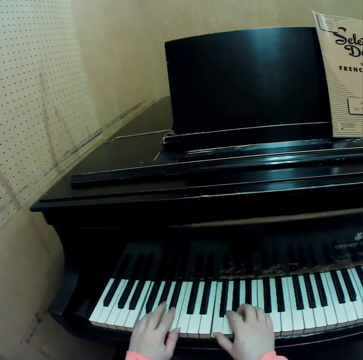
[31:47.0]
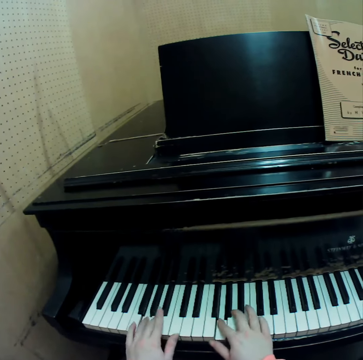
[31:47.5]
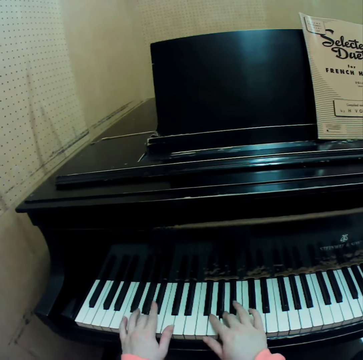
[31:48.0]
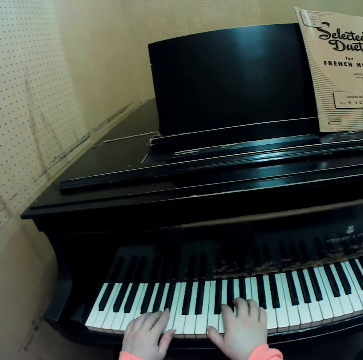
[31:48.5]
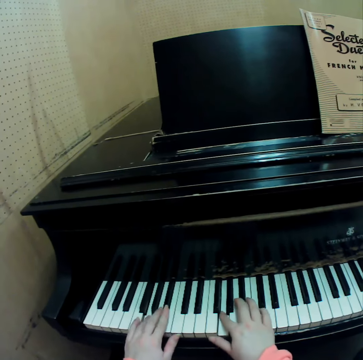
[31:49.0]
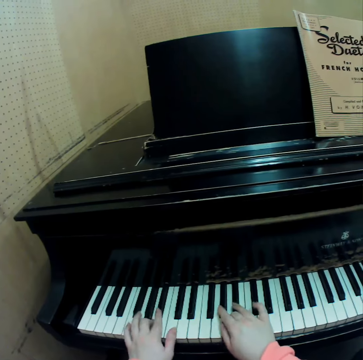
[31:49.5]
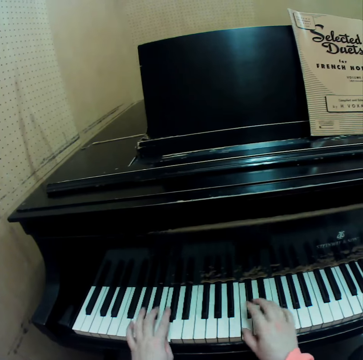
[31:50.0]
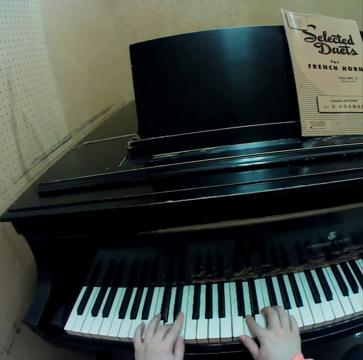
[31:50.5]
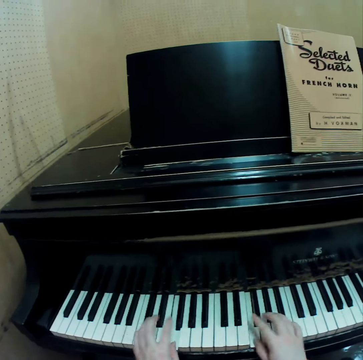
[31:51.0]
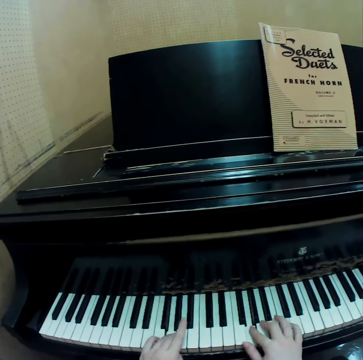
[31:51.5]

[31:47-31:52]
The camera wearer plays the piano with both her hands.

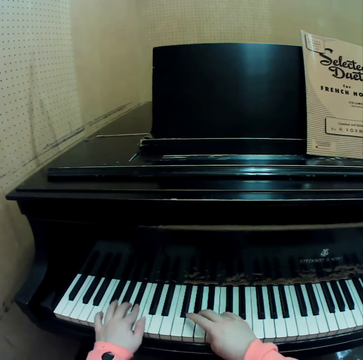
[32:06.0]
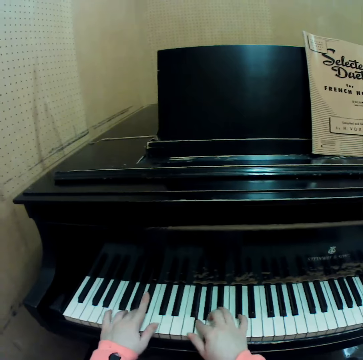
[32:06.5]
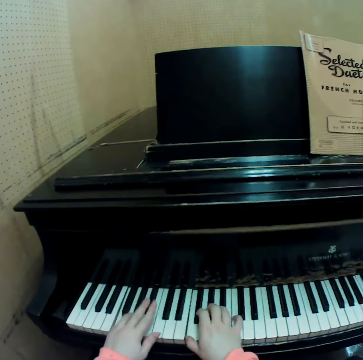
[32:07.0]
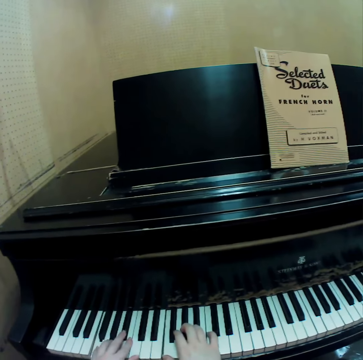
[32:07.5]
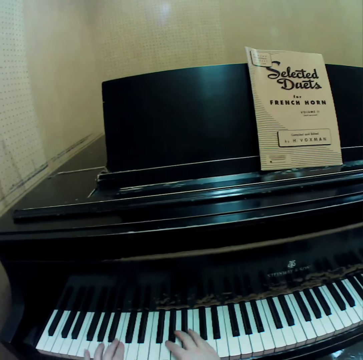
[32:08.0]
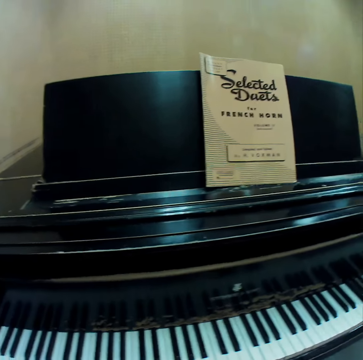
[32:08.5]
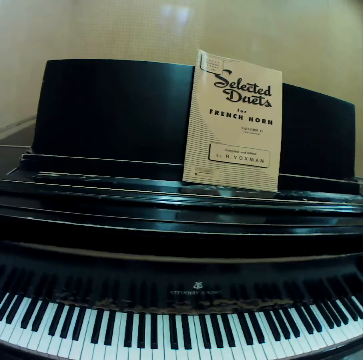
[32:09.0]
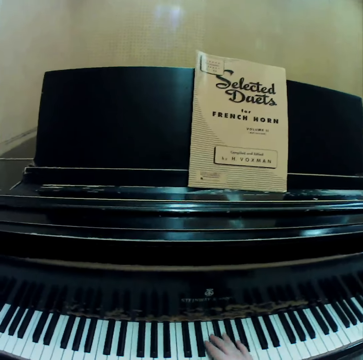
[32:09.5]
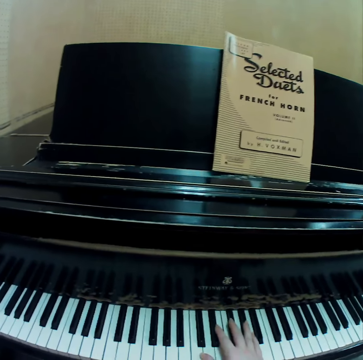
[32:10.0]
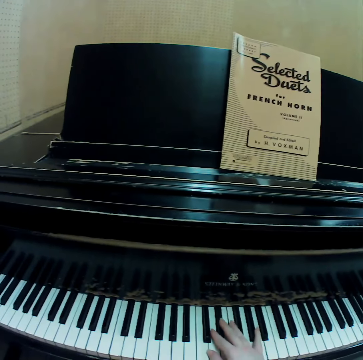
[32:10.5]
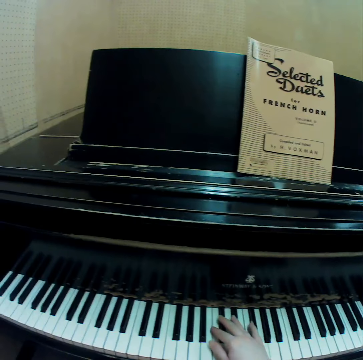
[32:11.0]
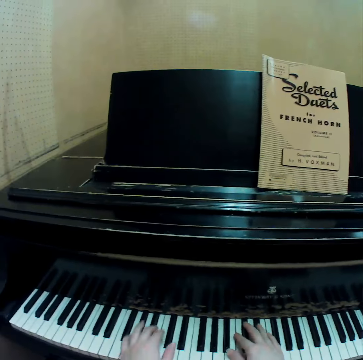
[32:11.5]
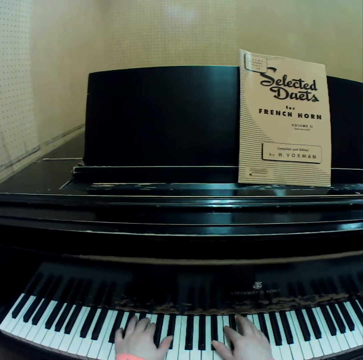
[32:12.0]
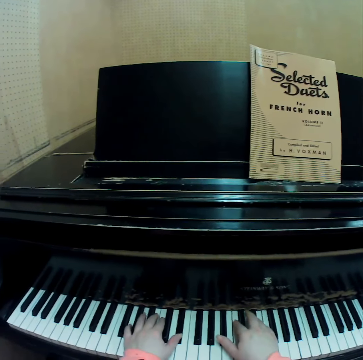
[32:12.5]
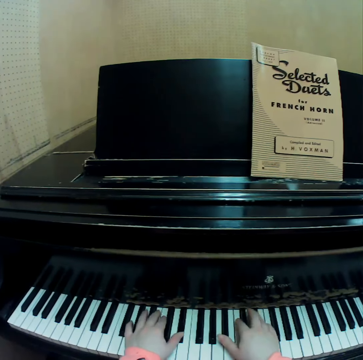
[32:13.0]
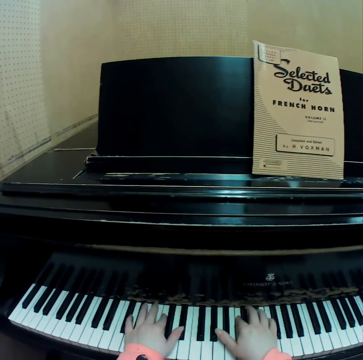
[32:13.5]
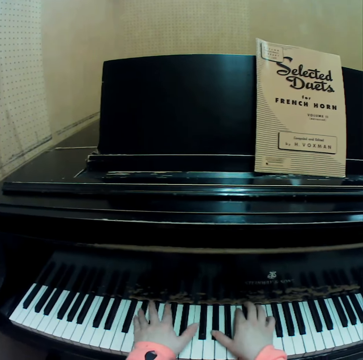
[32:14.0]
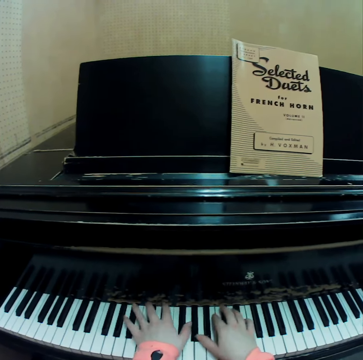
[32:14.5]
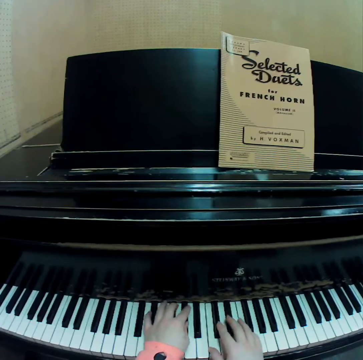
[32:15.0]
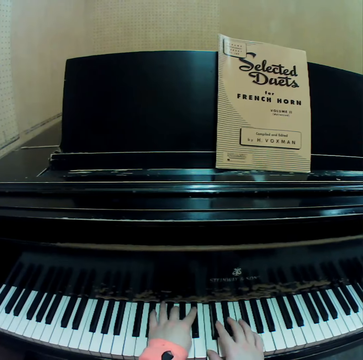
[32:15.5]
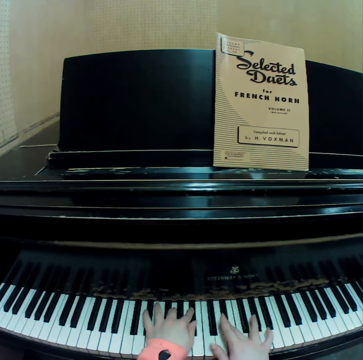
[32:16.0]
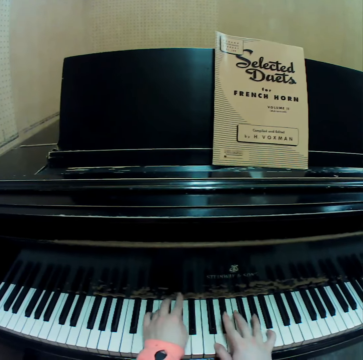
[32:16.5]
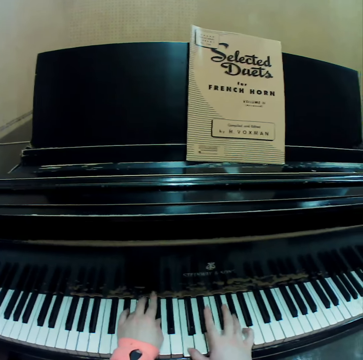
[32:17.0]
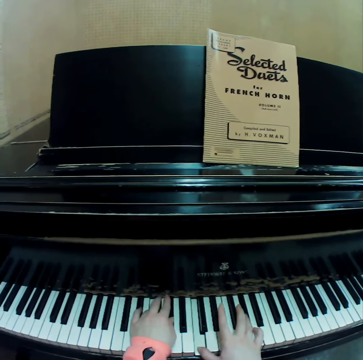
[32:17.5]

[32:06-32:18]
The camera wearer stares at the piano. She plays the piano with both her hands.

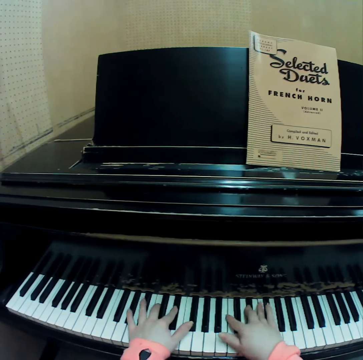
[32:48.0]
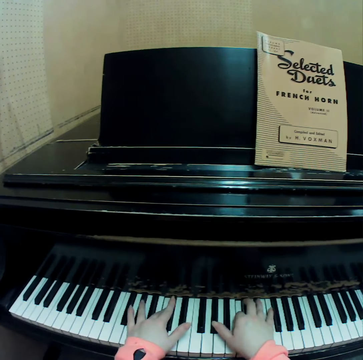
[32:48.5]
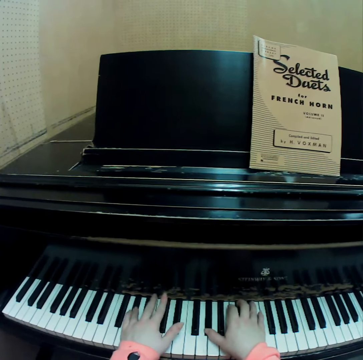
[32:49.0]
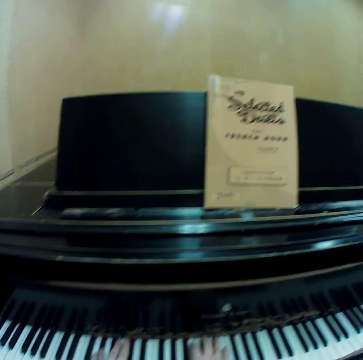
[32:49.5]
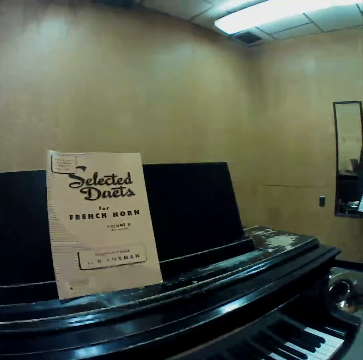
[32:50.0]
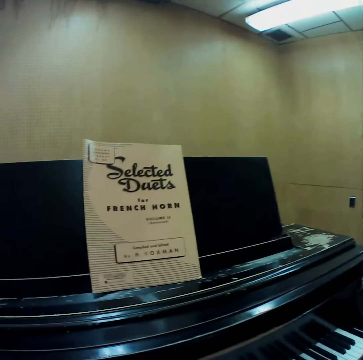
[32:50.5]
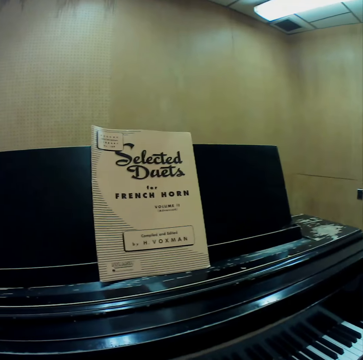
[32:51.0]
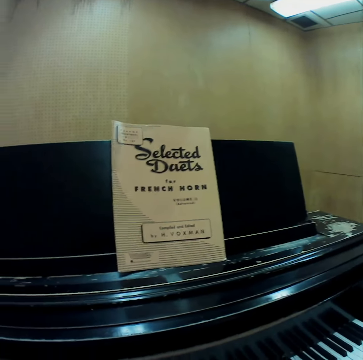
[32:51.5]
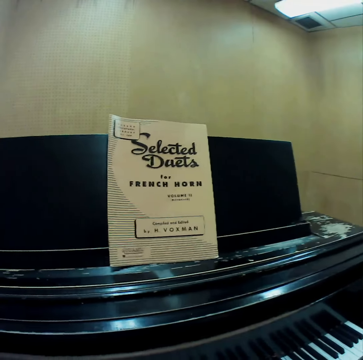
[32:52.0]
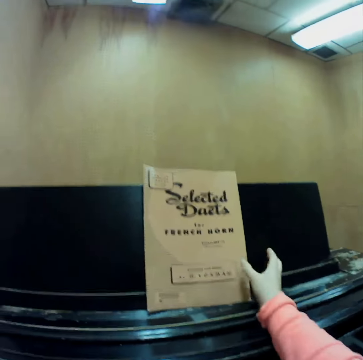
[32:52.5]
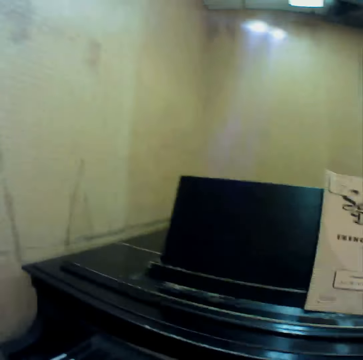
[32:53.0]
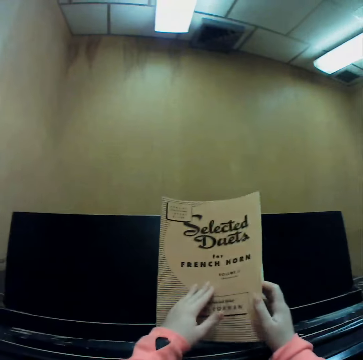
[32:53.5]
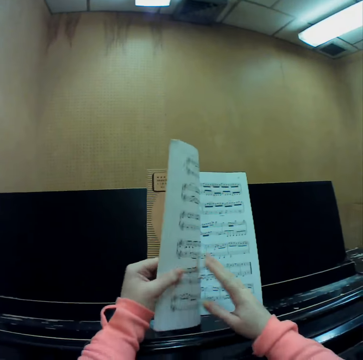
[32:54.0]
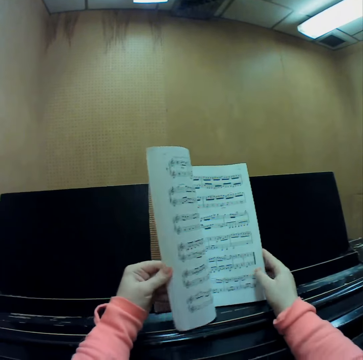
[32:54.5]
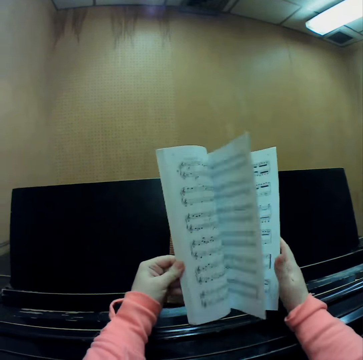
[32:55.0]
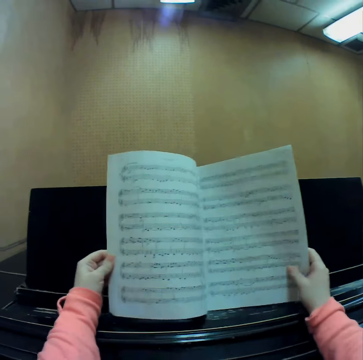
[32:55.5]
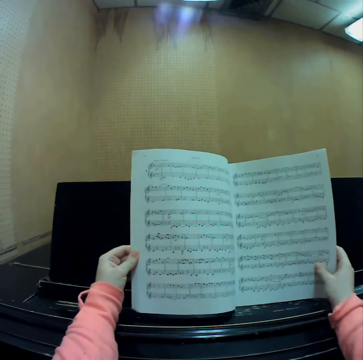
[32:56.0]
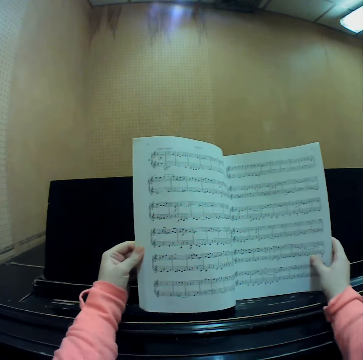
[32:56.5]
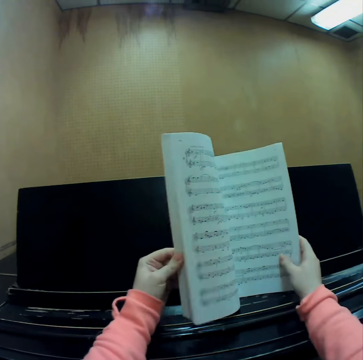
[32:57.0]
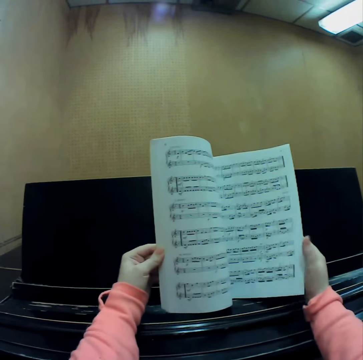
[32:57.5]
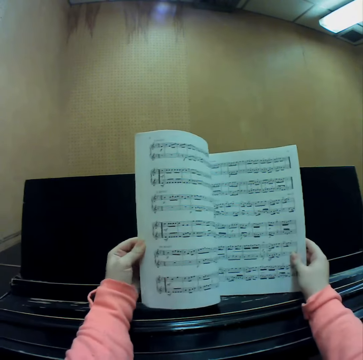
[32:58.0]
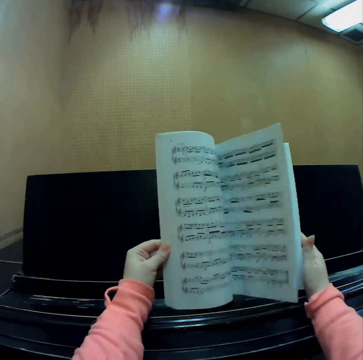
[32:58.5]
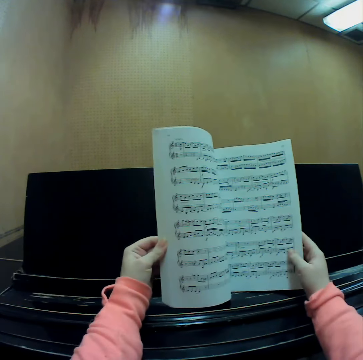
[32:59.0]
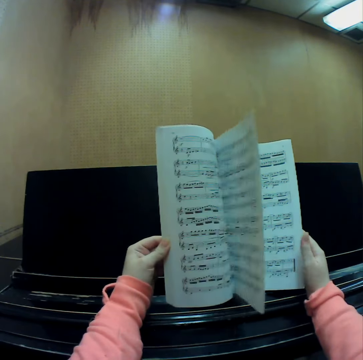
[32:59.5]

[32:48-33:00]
The camera wearer stares at the music book or music manuscript. She places her right hand on the cover. She holds the music manuscript on the music rack of the piano with her right hand. She places her left hand on the cover. She opens the music manuscript on the music rack of the piano with both hands. She stares at the pages of the music manuscript. She flips through the pages of the music manuscript with her left hand.

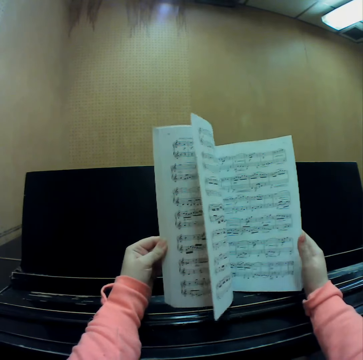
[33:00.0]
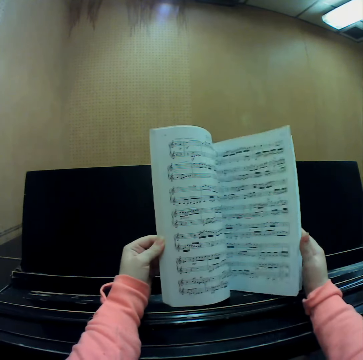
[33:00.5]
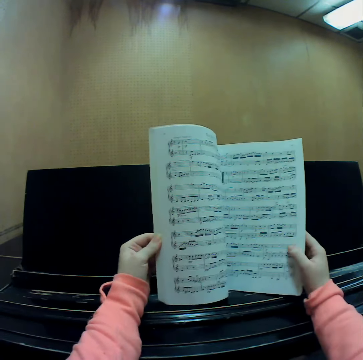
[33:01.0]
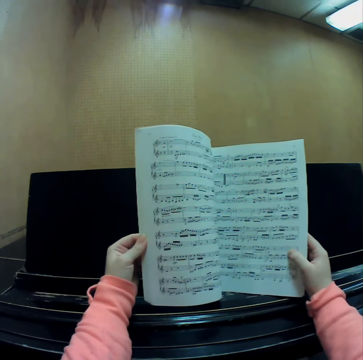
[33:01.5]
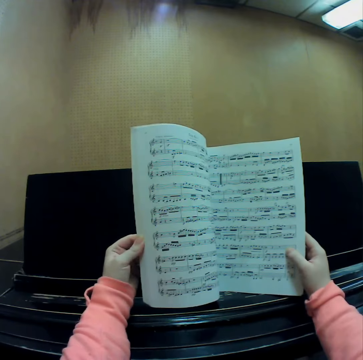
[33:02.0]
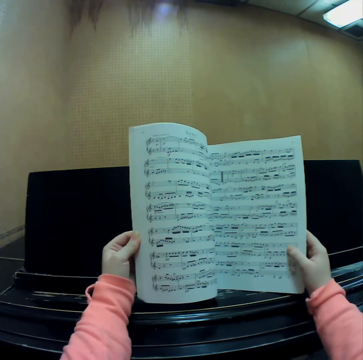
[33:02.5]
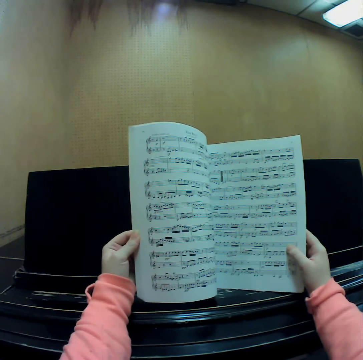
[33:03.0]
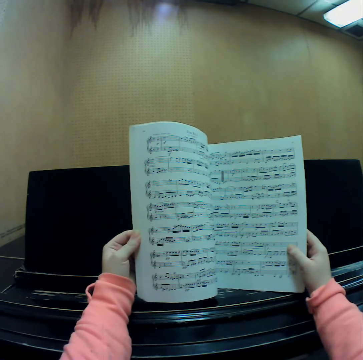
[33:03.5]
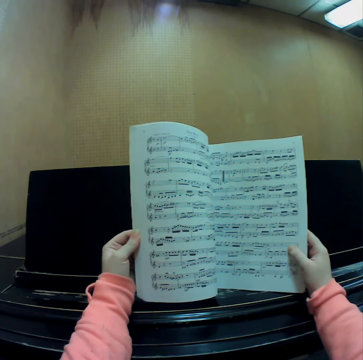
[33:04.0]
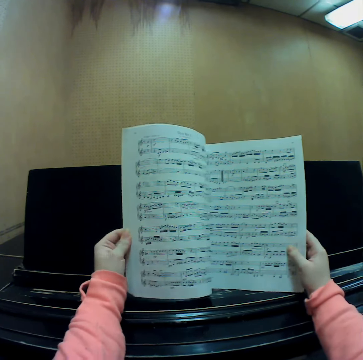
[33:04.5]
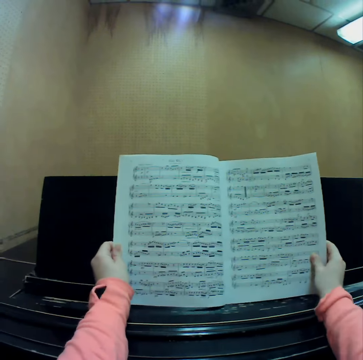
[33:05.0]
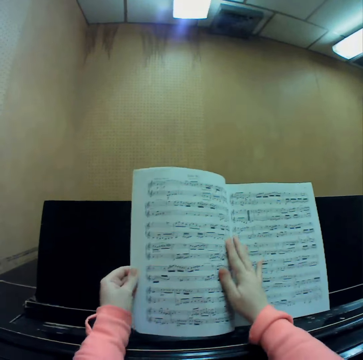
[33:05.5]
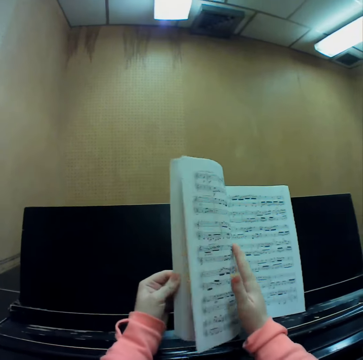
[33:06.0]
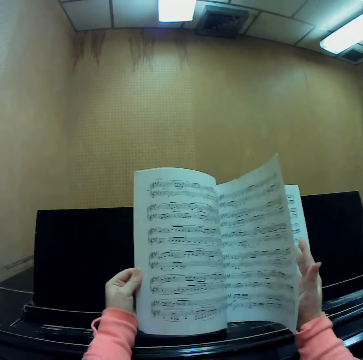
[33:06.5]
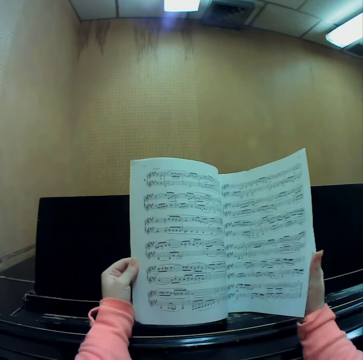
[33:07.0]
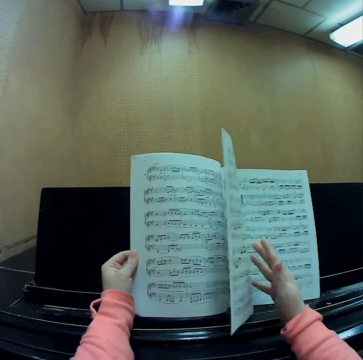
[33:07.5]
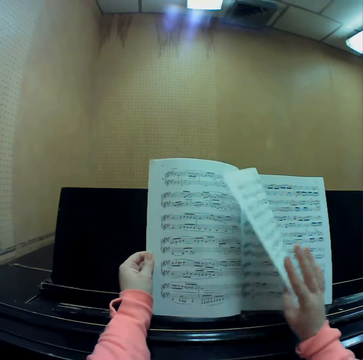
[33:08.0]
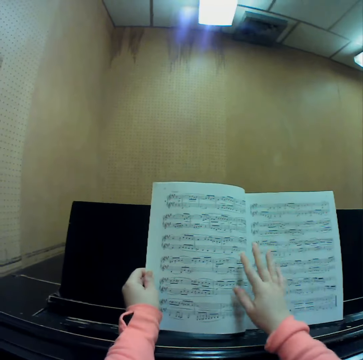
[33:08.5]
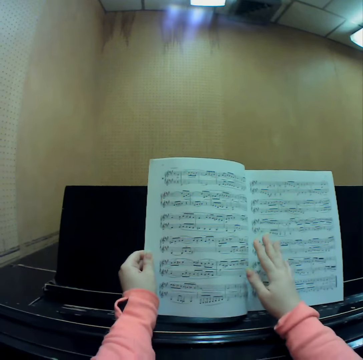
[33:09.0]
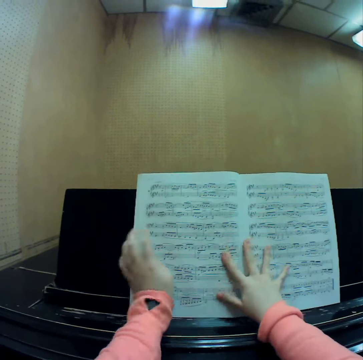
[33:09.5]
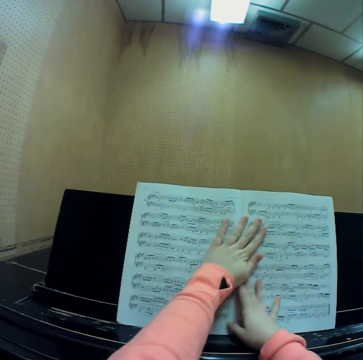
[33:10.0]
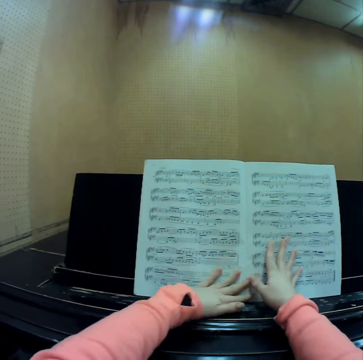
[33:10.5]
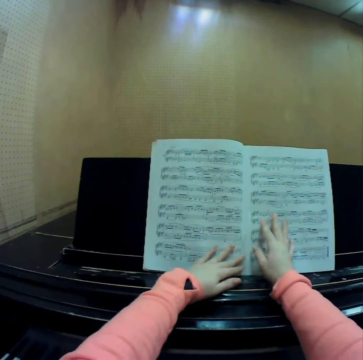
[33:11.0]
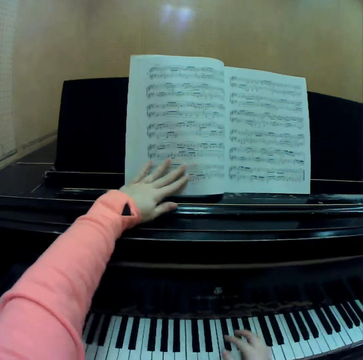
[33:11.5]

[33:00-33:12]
The camera wearer stares at the pages of the music book. She places her right hand onto the page of the music manuscript. She flips through the pages of the music manuscript with her right hand. She stares at the pages of the music book. She smoothens the page of the music manuscript with both hands. She rubs her left hand on the pages of the book.
